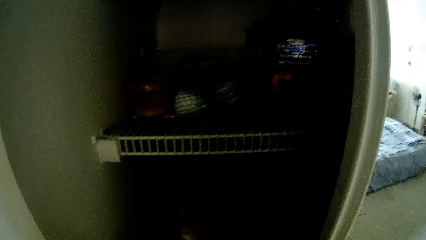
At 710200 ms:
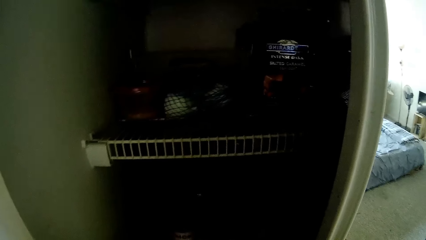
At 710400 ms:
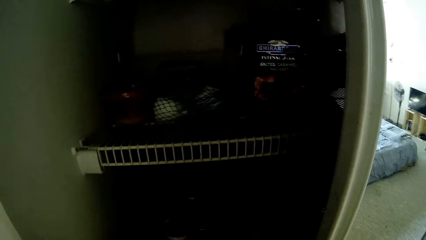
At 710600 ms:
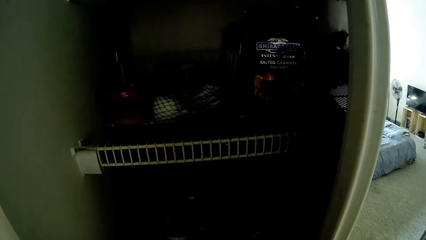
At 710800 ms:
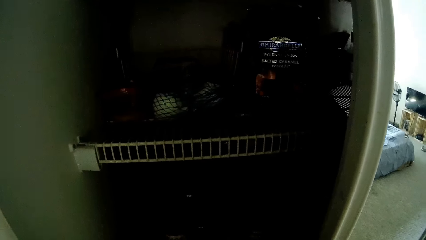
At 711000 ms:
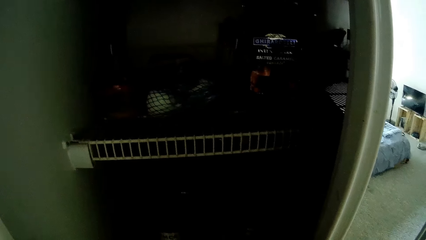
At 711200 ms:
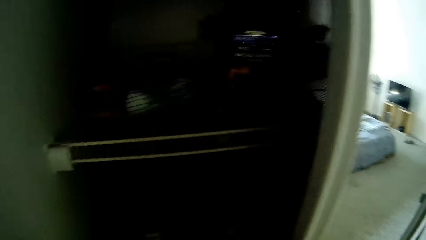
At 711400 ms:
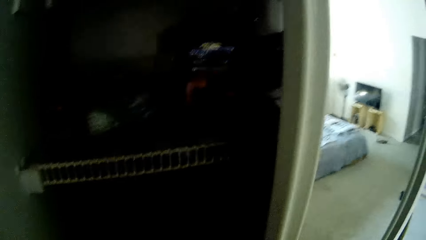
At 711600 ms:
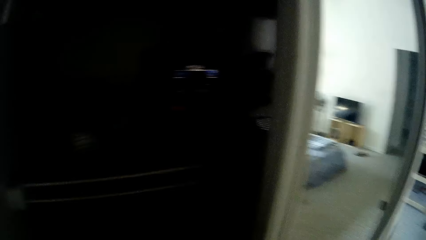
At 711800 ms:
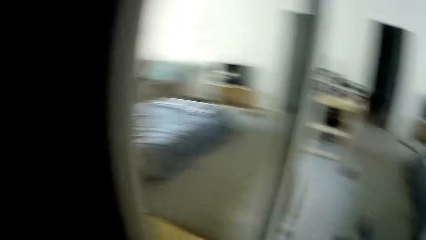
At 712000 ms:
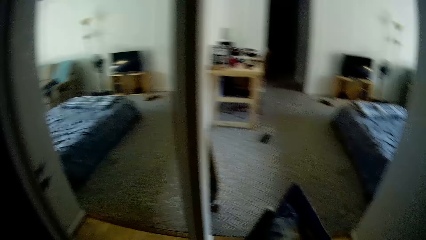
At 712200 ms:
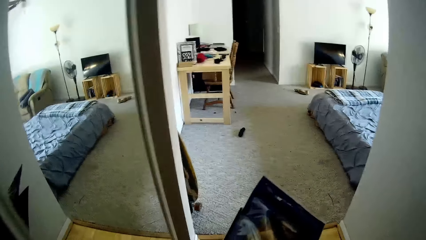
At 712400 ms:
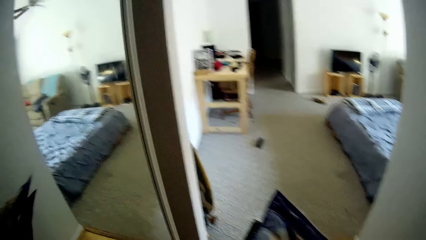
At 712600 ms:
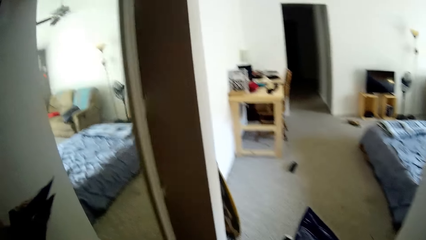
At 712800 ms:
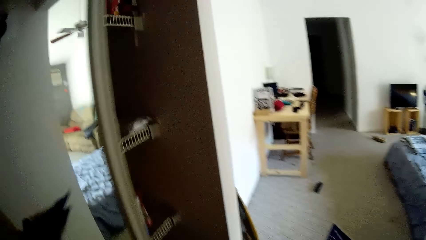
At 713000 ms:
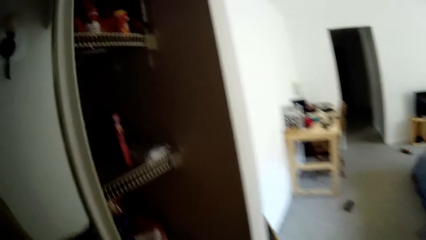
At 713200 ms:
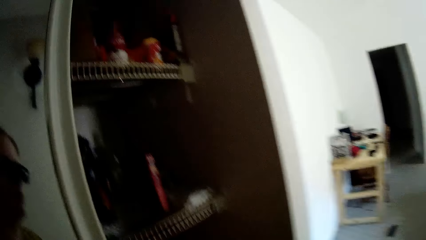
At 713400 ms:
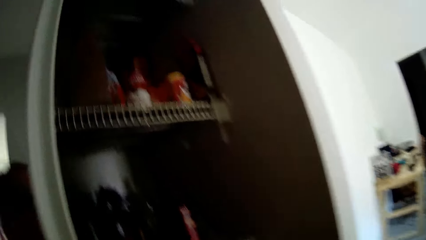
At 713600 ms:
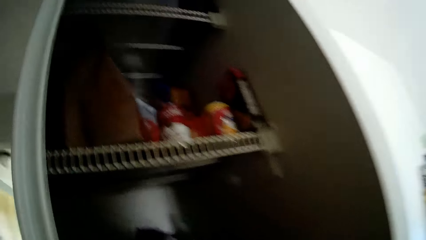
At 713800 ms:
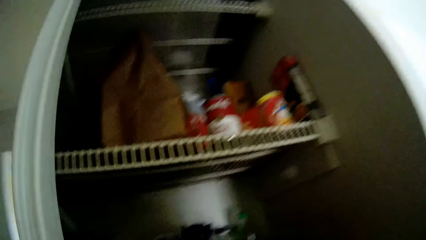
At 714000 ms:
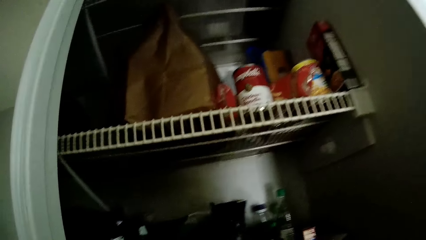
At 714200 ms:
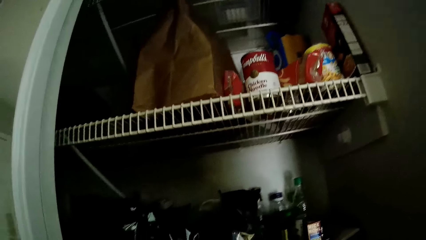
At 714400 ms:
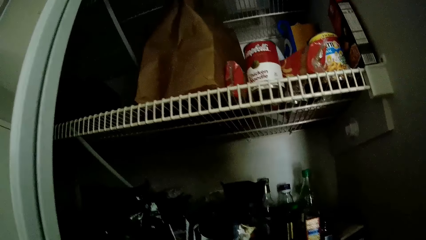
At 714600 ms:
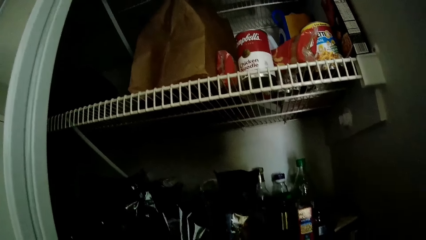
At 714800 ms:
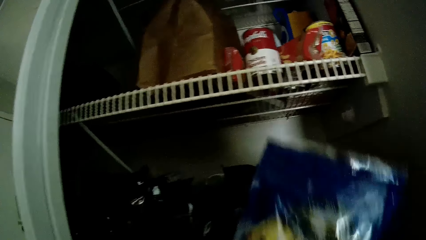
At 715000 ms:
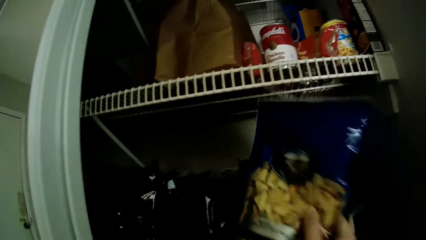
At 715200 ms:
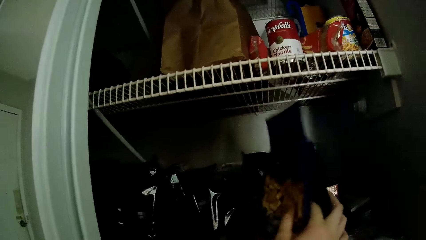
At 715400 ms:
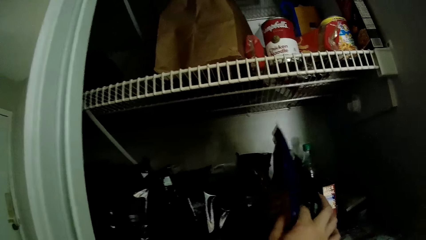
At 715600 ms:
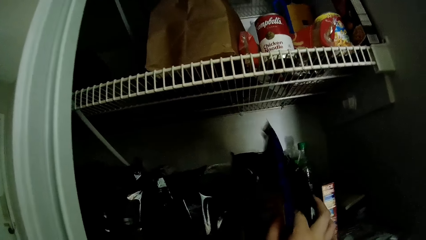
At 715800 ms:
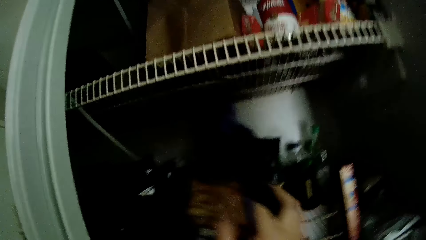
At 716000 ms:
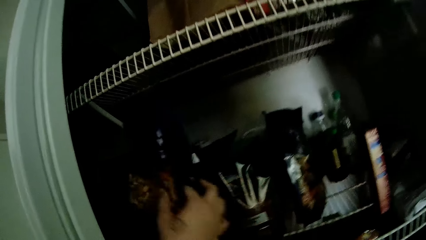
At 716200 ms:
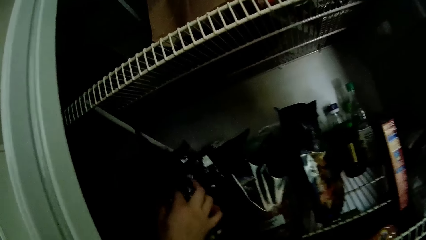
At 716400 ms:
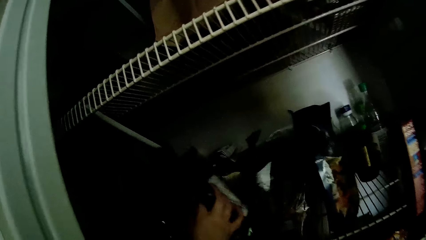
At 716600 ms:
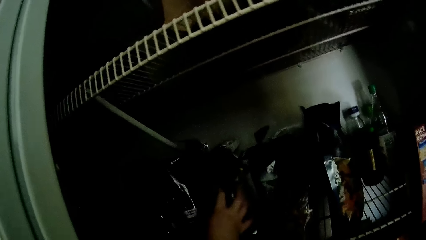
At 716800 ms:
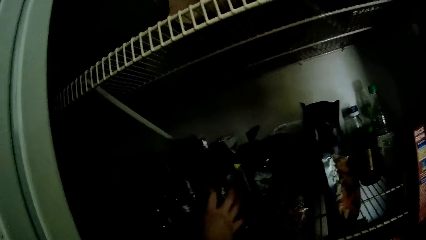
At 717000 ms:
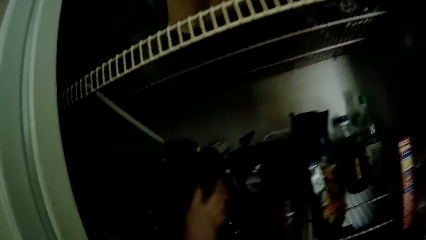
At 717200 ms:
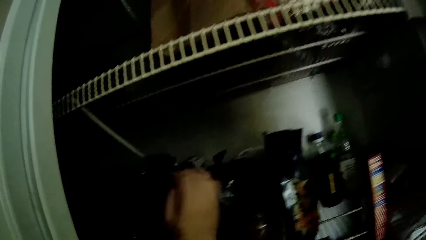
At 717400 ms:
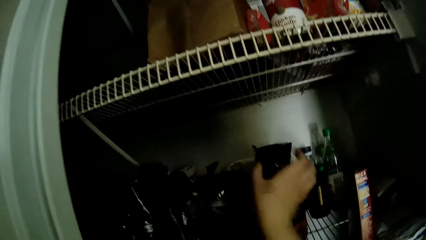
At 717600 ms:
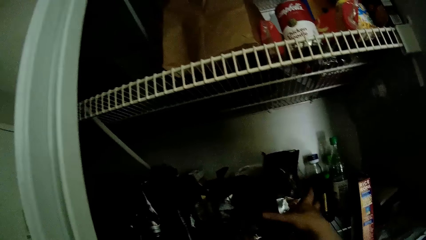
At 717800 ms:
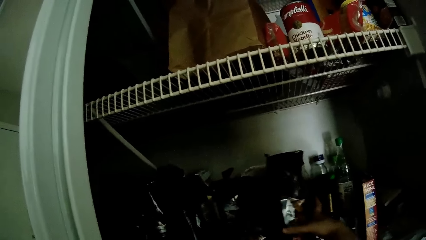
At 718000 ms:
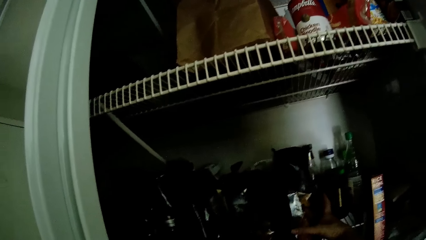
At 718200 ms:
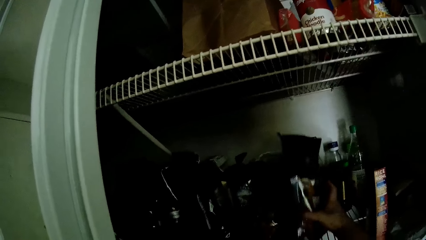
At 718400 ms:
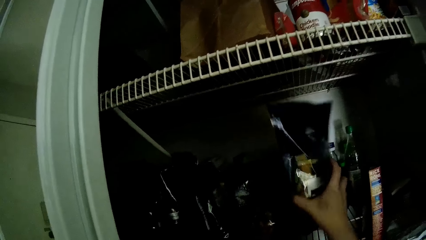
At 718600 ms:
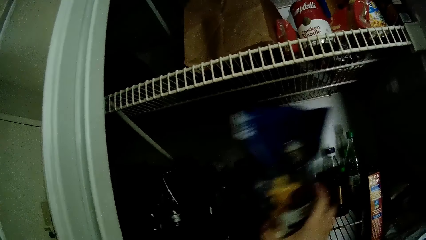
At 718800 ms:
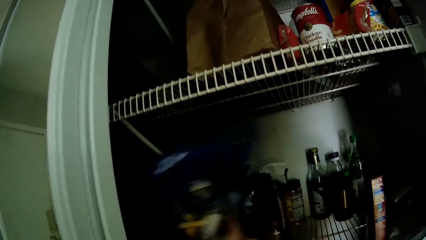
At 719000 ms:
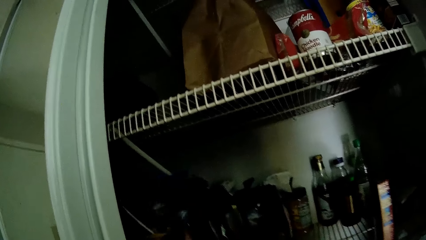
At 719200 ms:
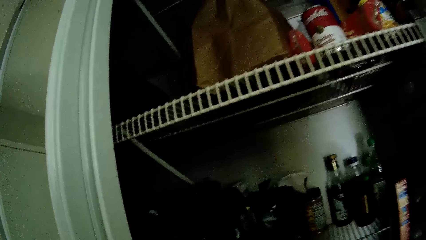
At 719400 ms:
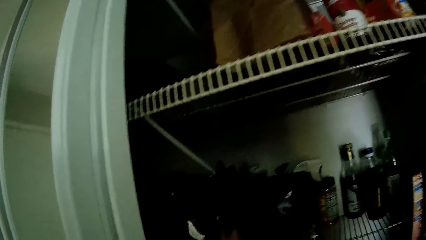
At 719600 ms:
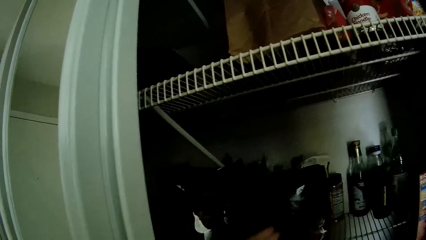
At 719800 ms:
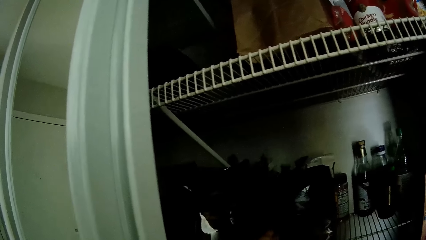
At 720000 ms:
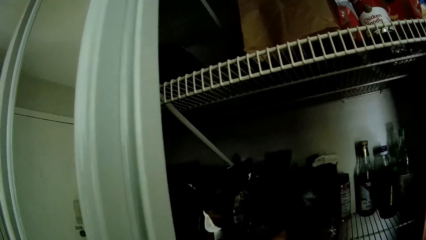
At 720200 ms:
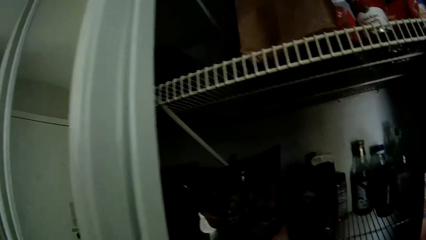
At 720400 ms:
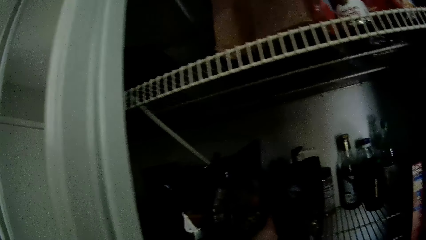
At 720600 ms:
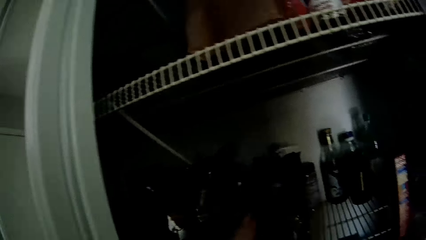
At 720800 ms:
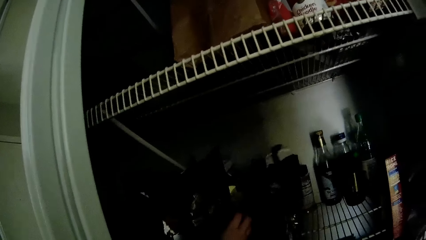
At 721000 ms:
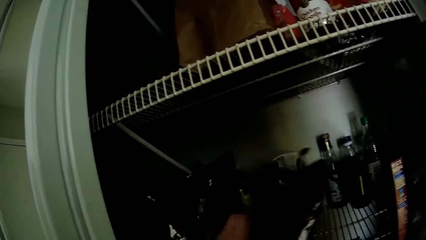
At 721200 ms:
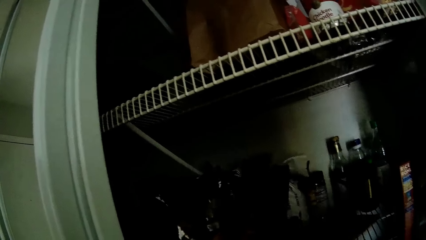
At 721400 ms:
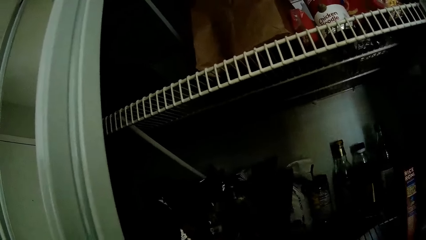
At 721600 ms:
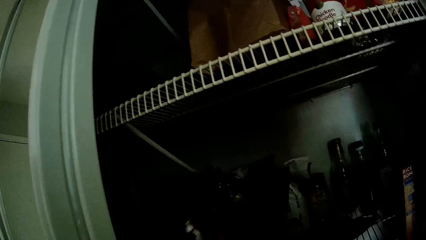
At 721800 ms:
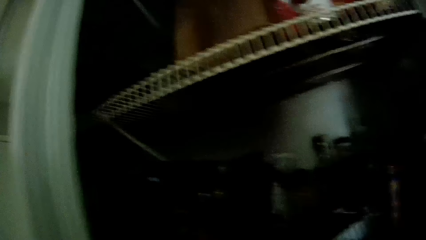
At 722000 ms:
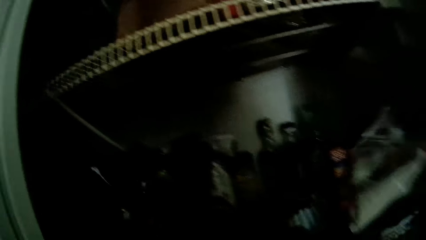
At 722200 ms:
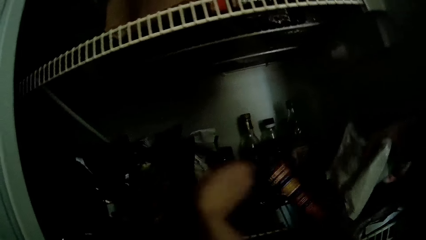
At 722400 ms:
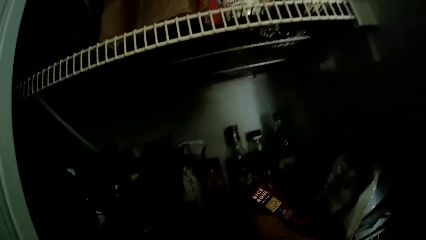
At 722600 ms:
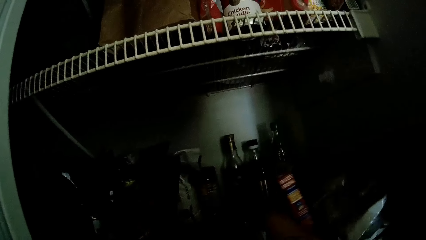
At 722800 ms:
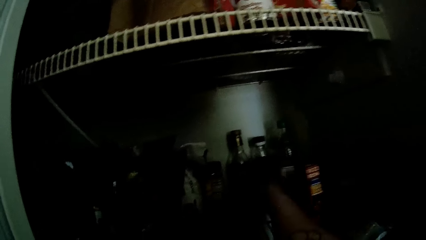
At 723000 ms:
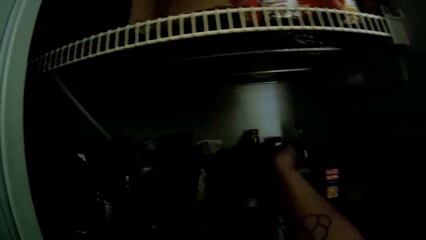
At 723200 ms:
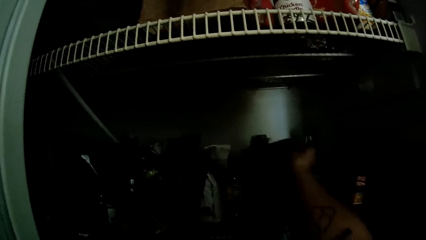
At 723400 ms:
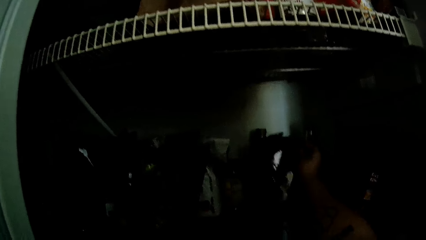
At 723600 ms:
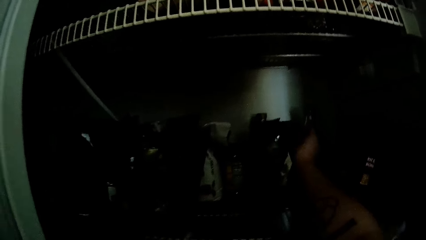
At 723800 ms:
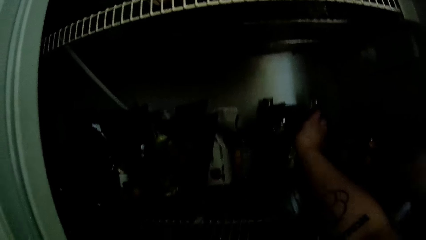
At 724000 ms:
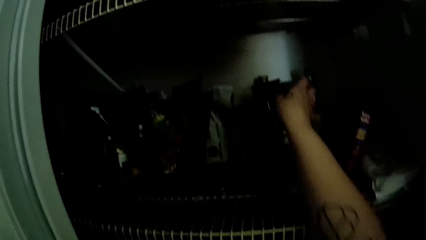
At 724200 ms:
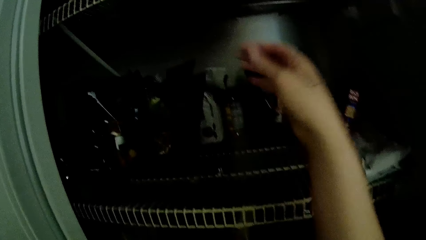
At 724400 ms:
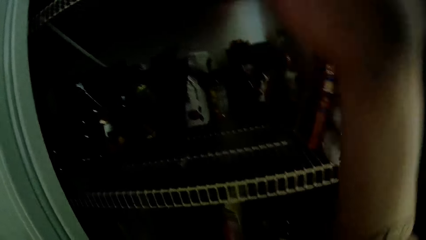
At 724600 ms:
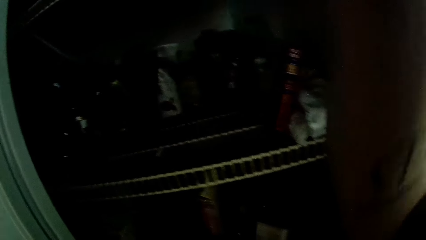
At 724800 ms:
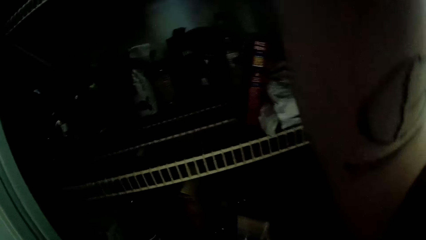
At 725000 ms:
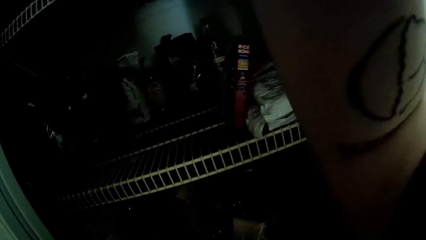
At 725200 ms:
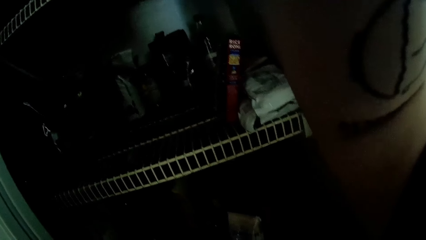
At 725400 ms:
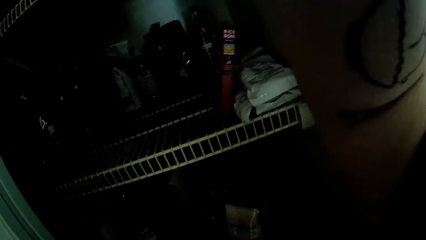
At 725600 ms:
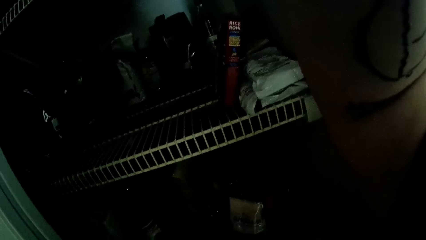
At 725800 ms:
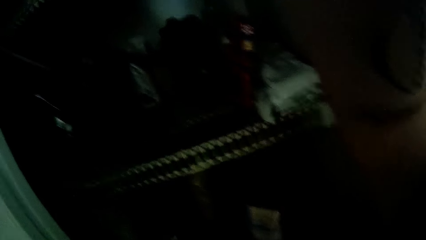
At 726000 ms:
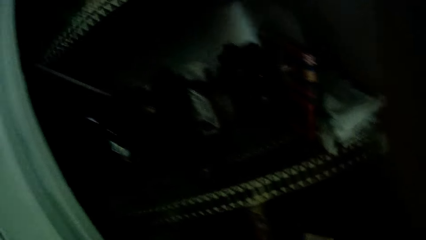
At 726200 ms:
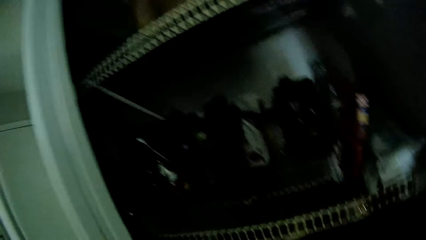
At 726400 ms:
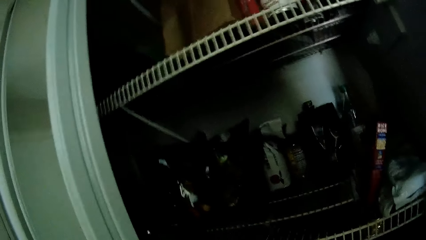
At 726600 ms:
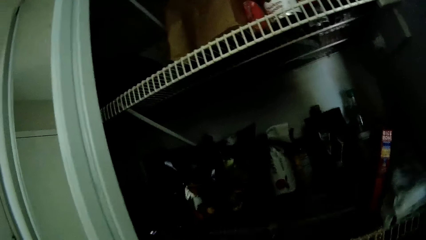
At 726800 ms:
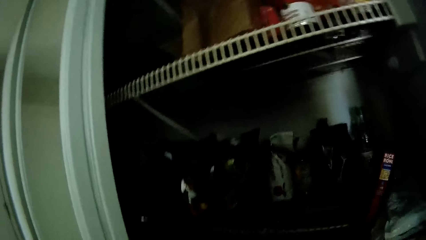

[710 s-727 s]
The camera wearer puts the pack of rice crackers or cornflakes in the cabinet with her right hand. She picks up a pack of food product from the cabinet with her right hand. She puts the pack of food product in the cabinet with her right hand. She adjusts a pack of food product in the cabinet with her right hand.
